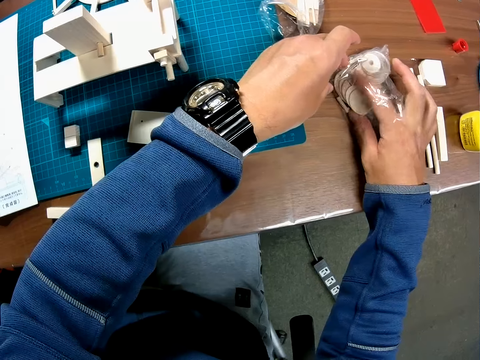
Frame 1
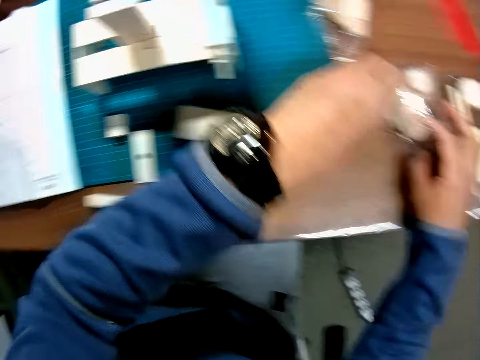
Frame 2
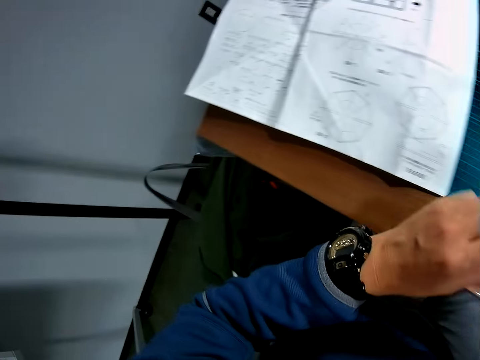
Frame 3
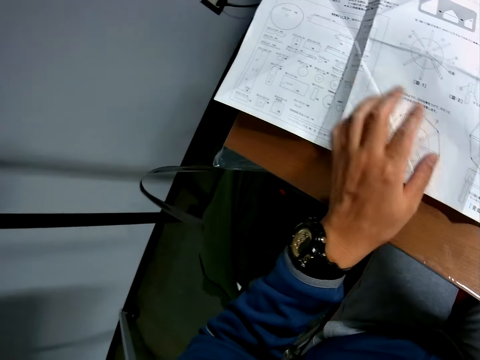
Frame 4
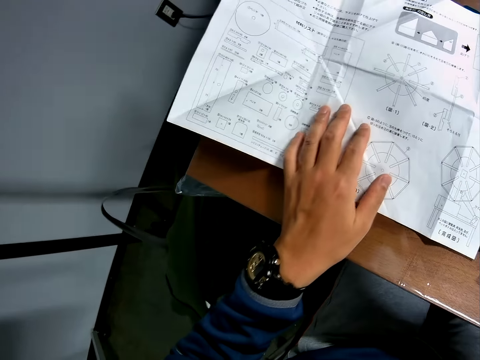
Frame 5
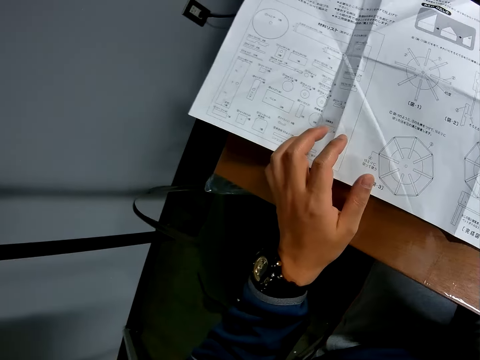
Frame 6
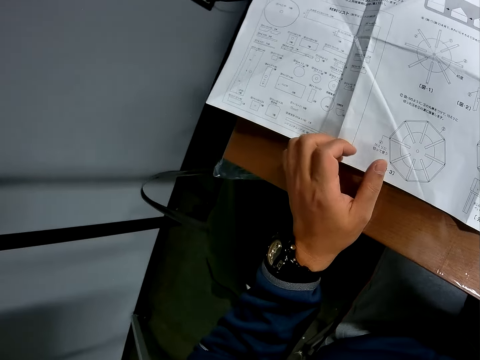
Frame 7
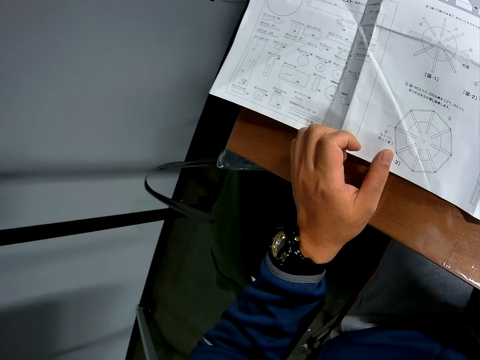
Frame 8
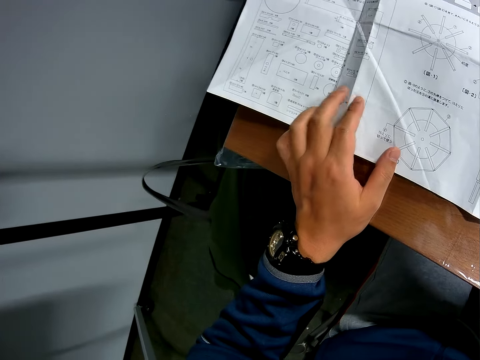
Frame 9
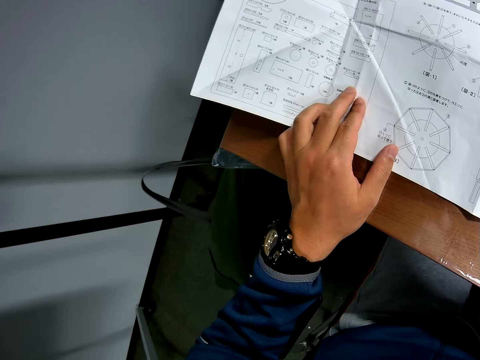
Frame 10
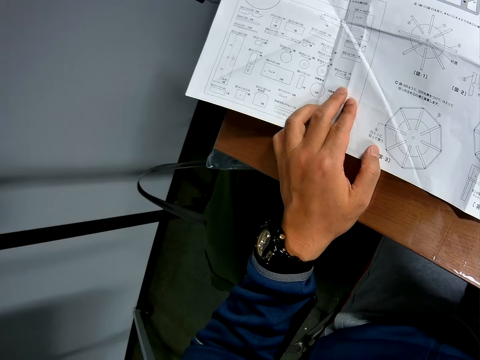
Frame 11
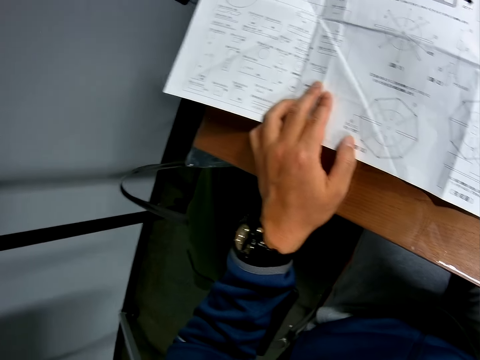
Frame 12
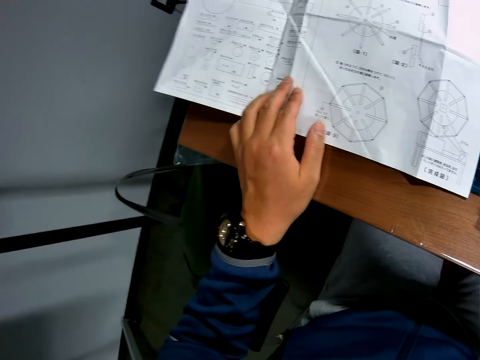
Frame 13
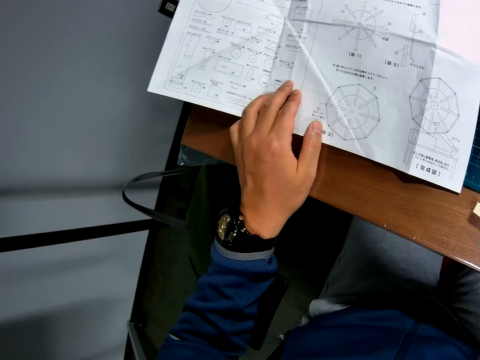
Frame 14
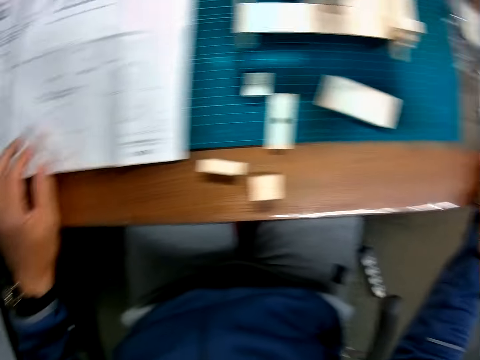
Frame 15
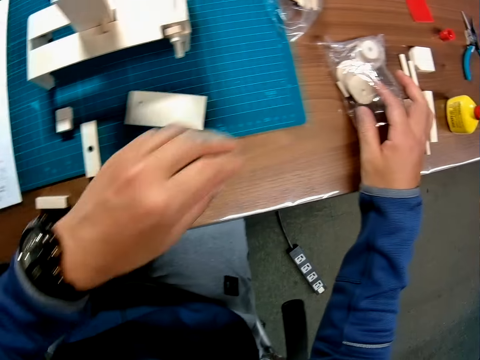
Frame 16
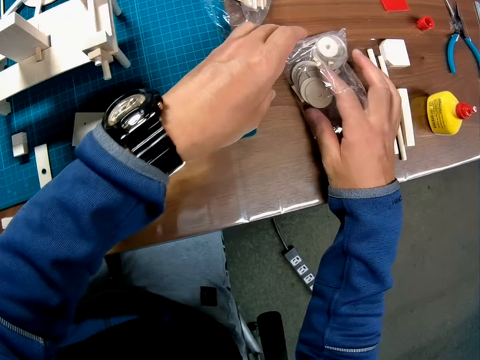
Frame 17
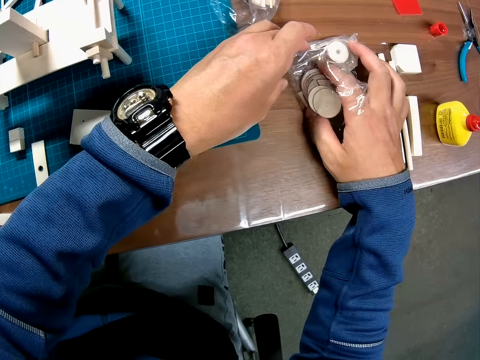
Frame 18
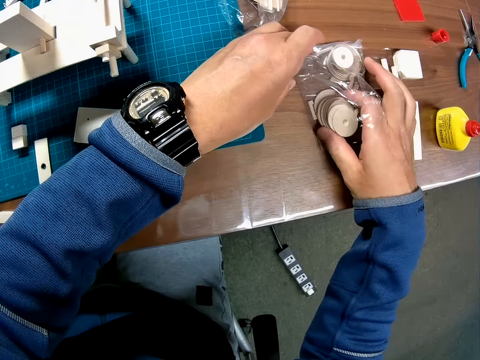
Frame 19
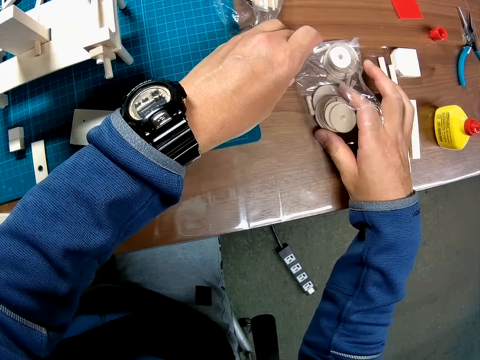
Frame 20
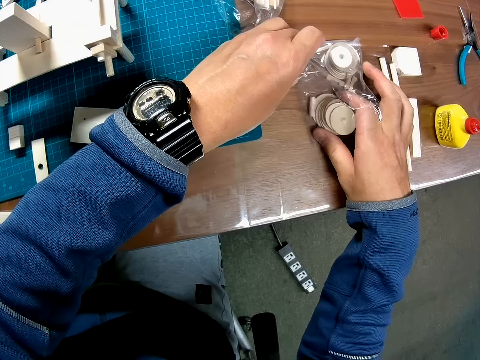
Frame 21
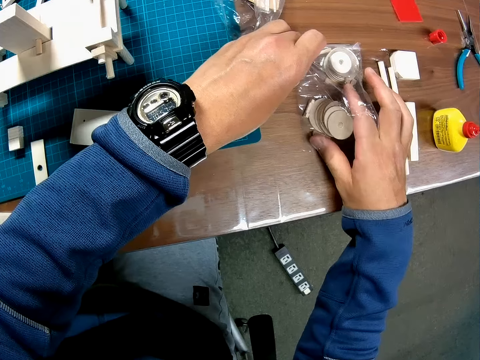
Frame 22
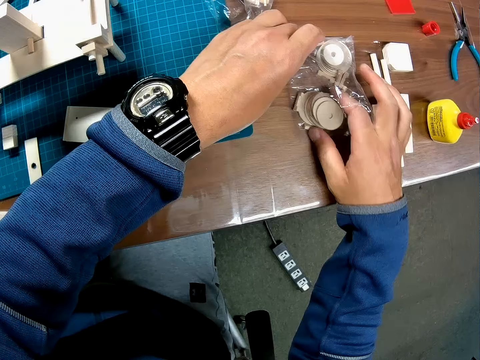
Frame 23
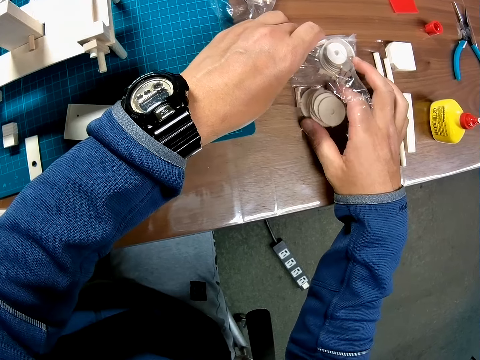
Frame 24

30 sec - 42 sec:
The camera wearer picks up modeling pieces. He reads the blueprint again. He holds a modeling manual. He removes the stack of circular pieces from the grip seal bag. He holds a paper.

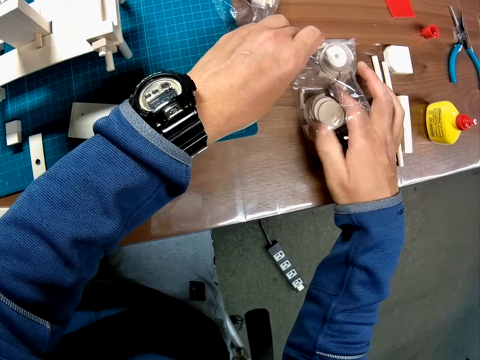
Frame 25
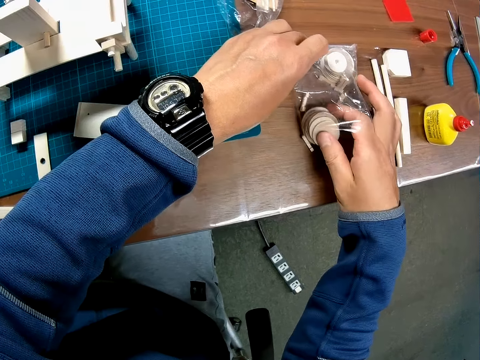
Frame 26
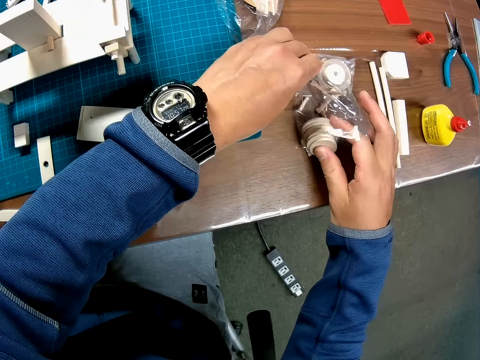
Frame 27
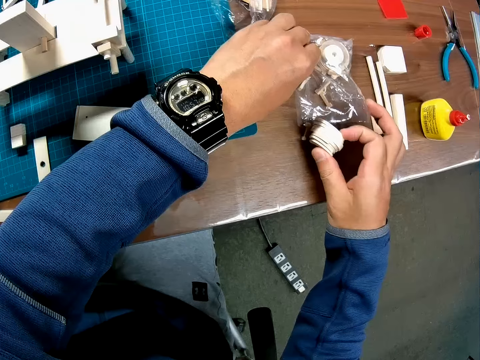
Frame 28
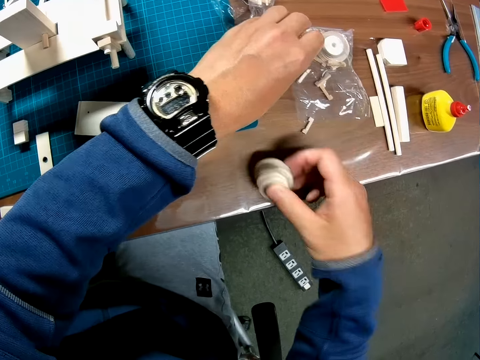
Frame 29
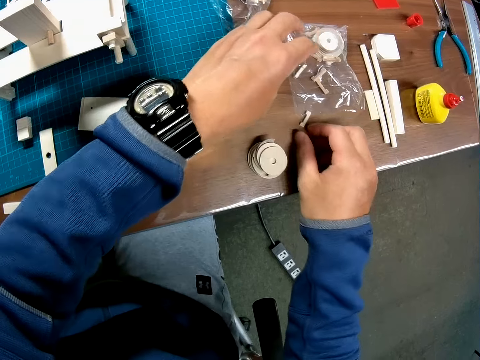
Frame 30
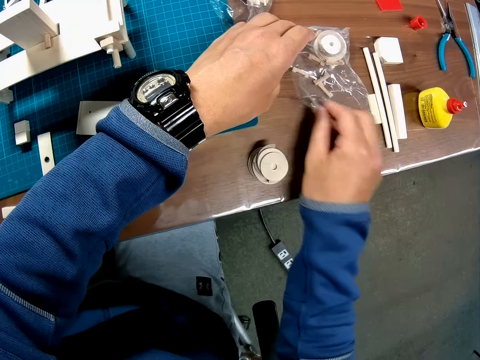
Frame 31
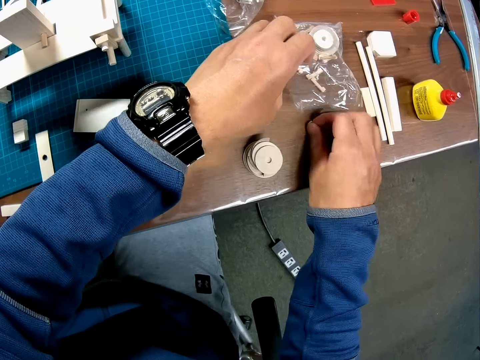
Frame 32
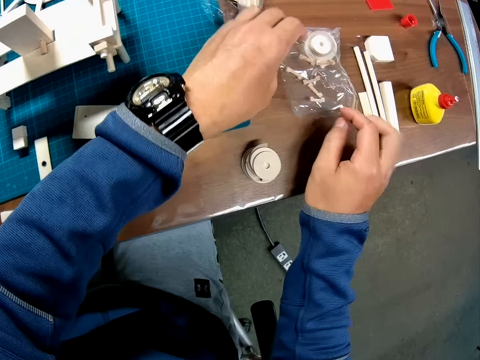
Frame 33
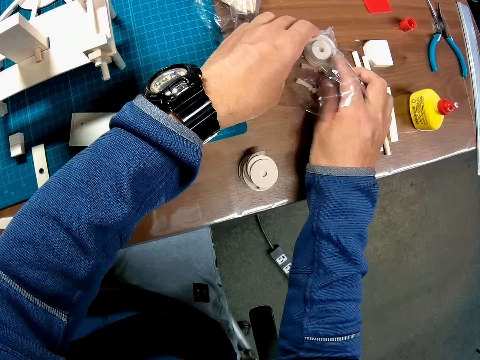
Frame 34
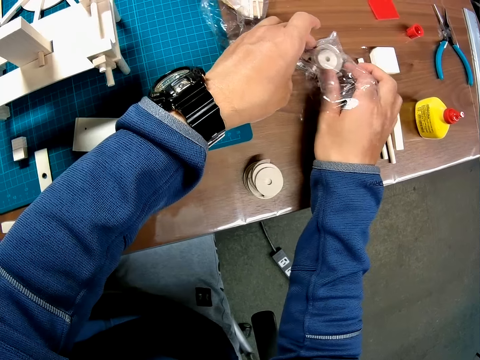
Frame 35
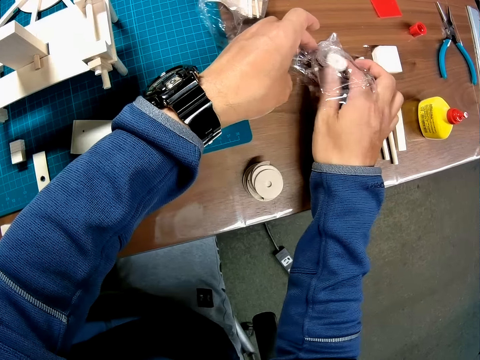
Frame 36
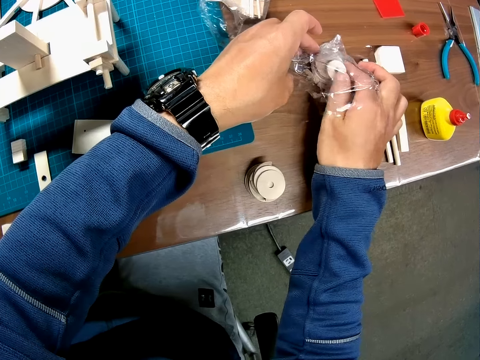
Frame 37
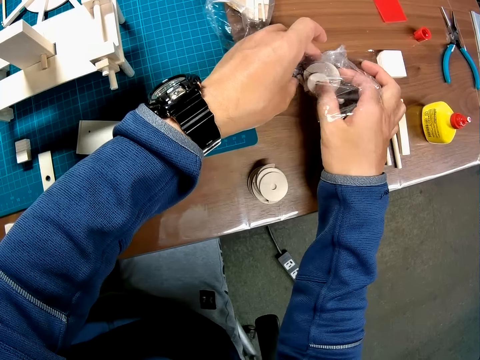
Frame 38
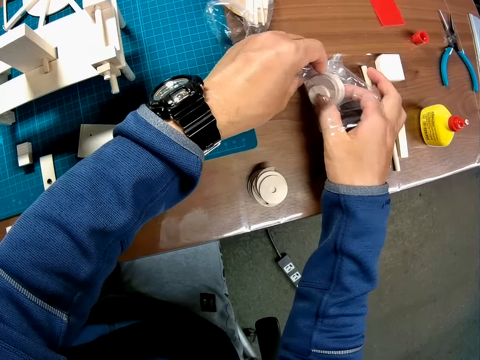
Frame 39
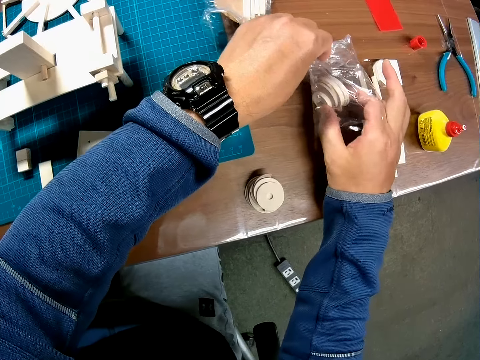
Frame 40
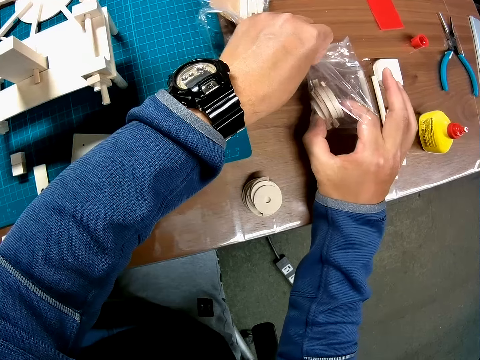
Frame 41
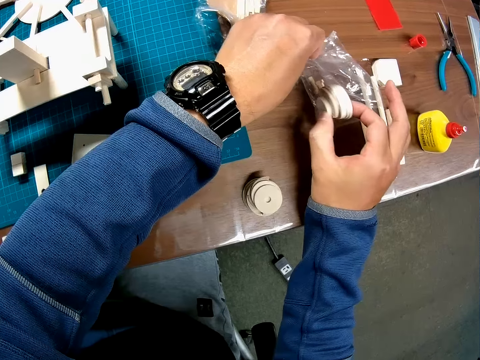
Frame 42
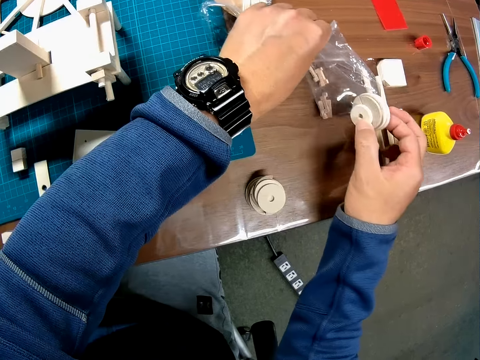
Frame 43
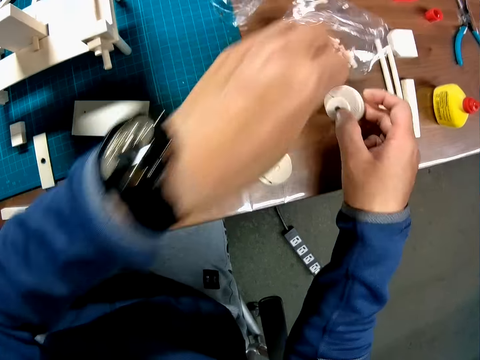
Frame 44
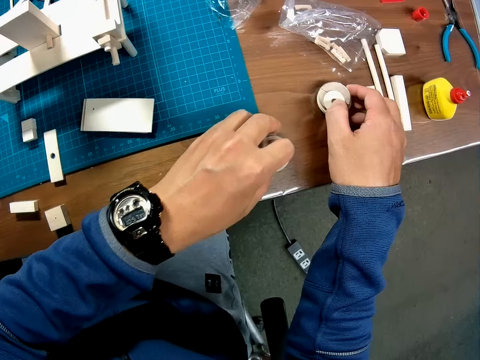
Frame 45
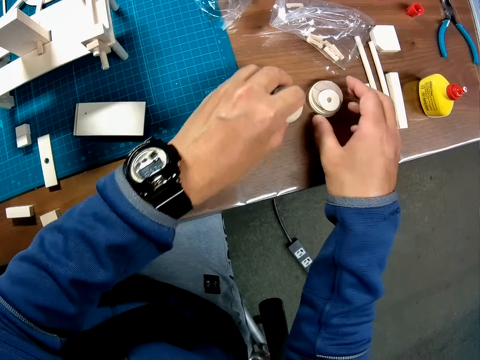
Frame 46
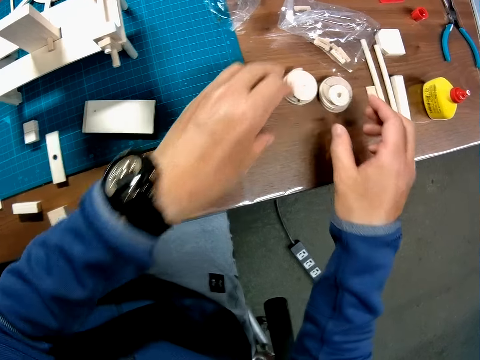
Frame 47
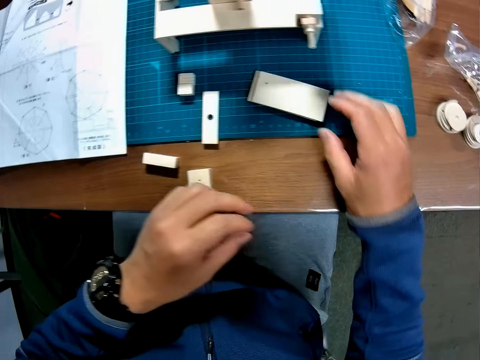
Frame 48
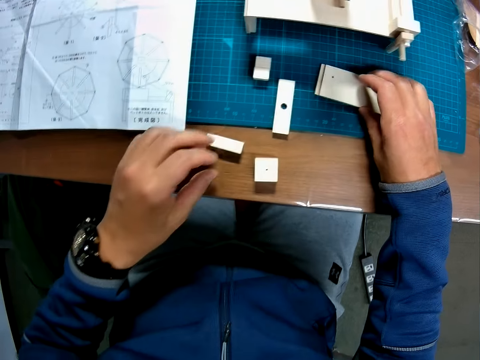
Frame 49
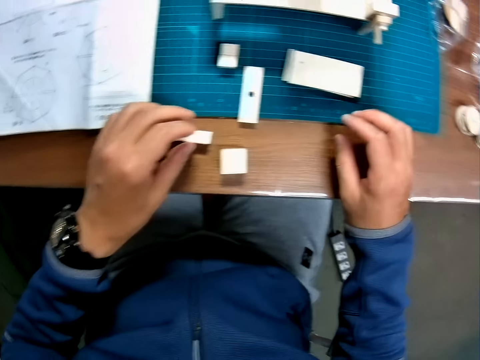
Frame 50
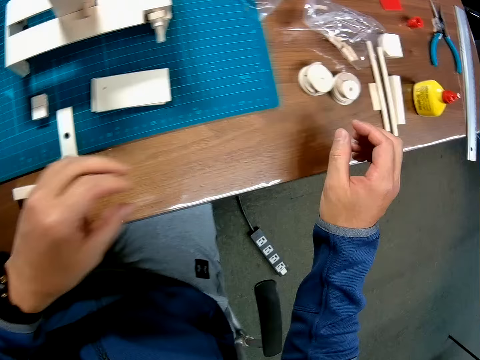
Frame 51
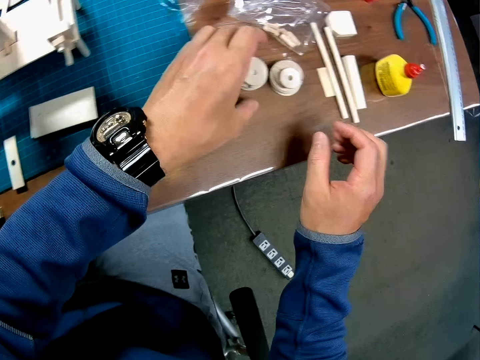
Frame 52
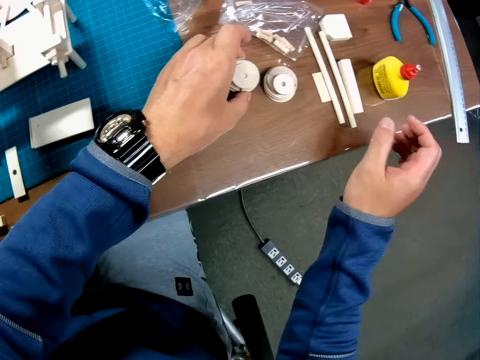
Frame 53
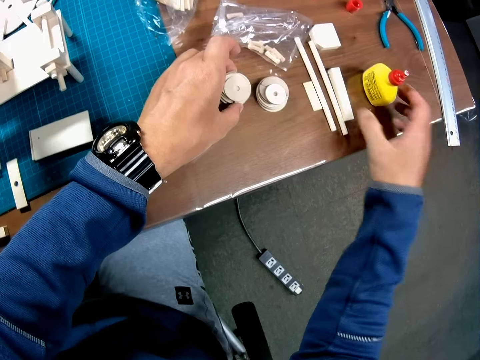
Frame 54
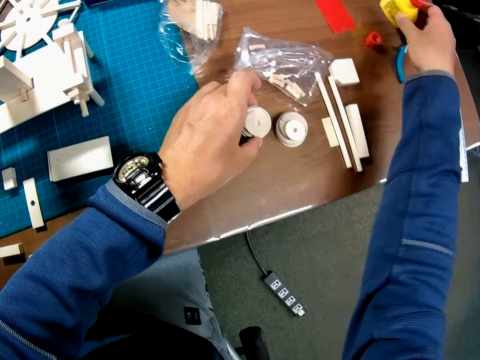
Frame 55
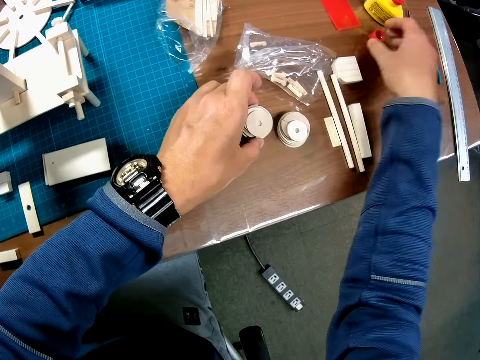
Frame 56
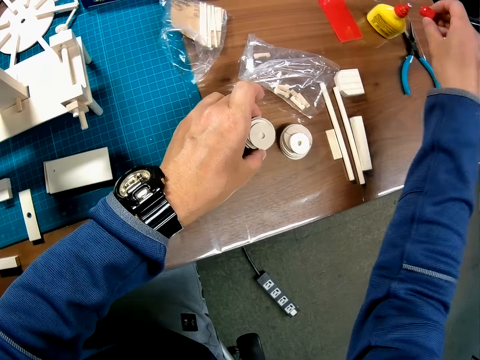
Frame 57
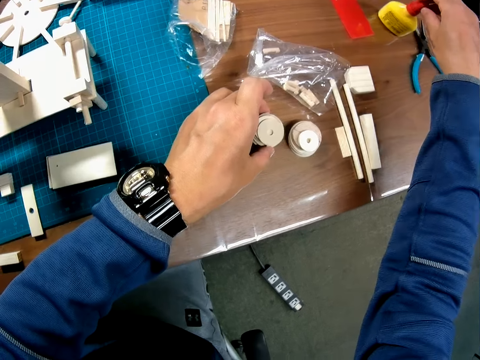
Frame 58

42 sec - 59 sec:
The camera wearer puts the stack of circular pieces on the table. He puts a small piece of paper back into the grip seal bag. He picks up a modeling piece and puts the modeling piece in a paper. He removes another stack of circular pieces from the grip seal bag. He puts the stack of circular pieces on the table and moves the stacks of circular pieces to a side on the table. He touches the rectangular pieces with his hands. He holds a stack of circular pieces with his left hand. He moves a wood glue bottle to another position on the table. He picks up the bottle and puts the bottle on the table. He picks up the wood glue bottle cap from the table and puts the cap on the wood glue bottle.
